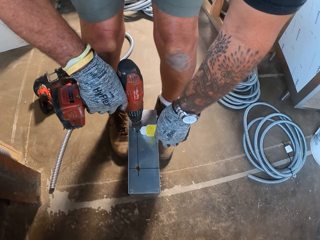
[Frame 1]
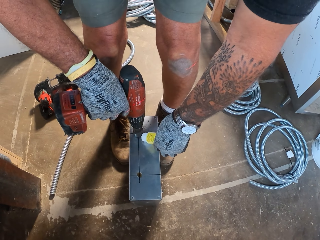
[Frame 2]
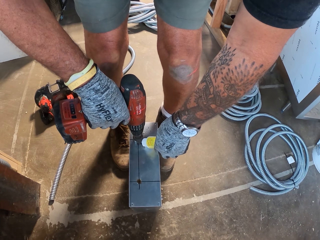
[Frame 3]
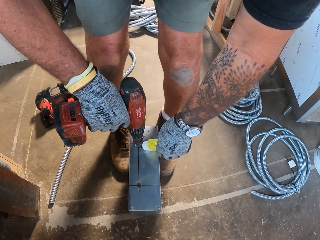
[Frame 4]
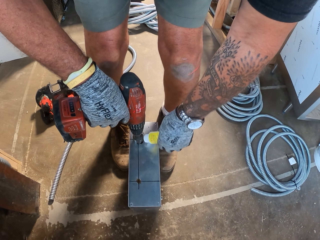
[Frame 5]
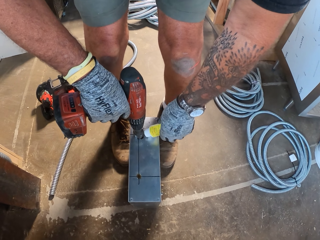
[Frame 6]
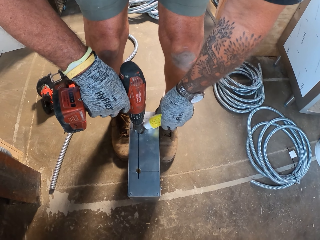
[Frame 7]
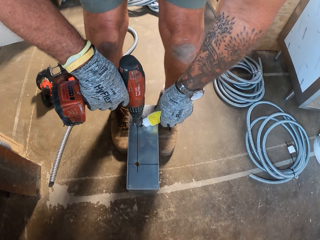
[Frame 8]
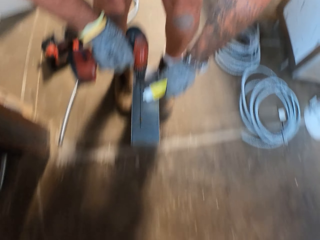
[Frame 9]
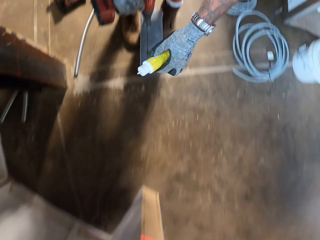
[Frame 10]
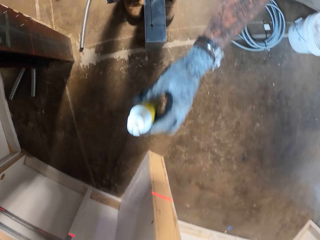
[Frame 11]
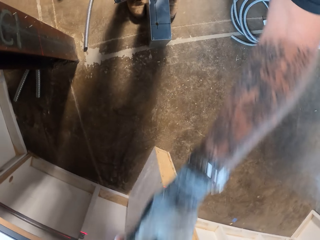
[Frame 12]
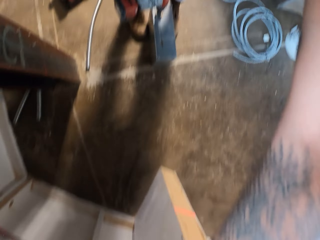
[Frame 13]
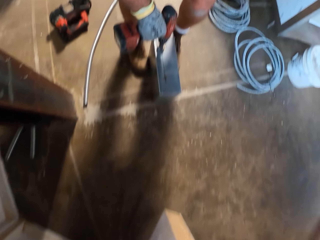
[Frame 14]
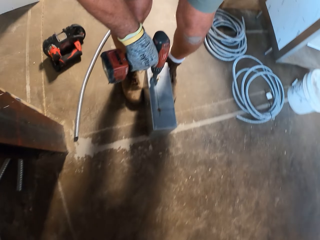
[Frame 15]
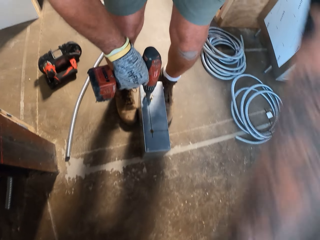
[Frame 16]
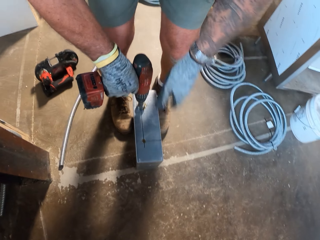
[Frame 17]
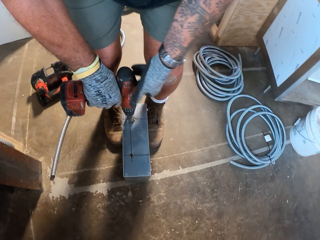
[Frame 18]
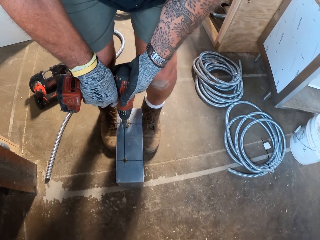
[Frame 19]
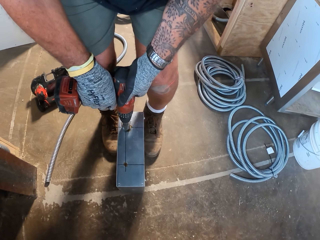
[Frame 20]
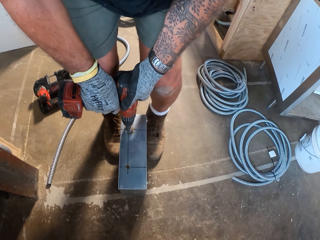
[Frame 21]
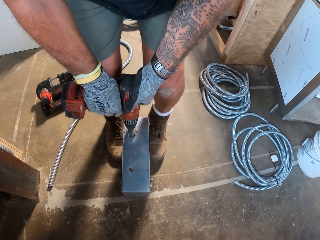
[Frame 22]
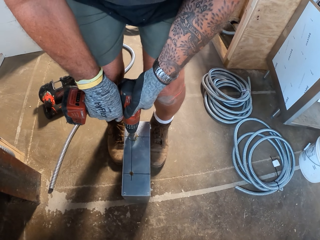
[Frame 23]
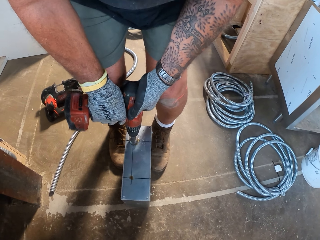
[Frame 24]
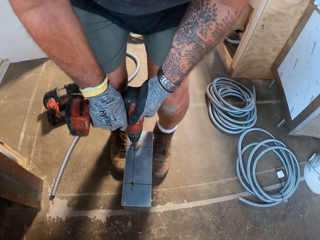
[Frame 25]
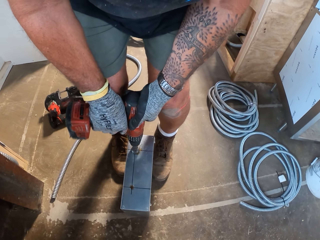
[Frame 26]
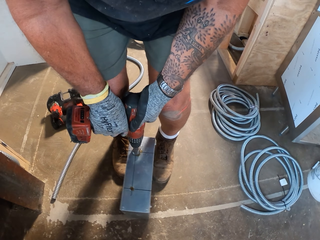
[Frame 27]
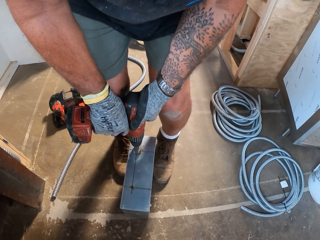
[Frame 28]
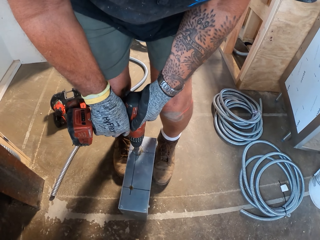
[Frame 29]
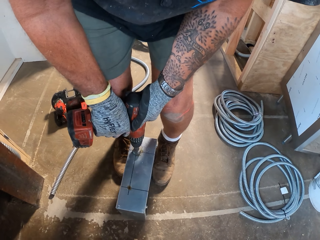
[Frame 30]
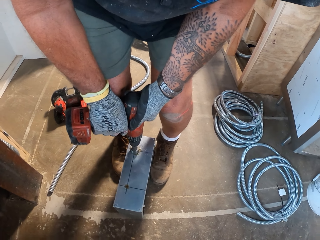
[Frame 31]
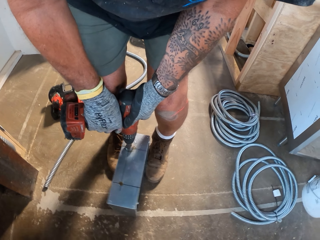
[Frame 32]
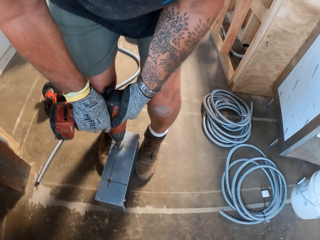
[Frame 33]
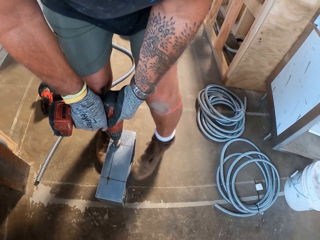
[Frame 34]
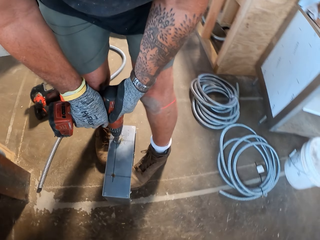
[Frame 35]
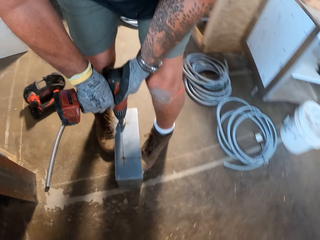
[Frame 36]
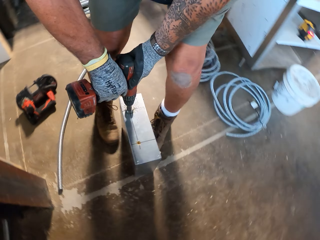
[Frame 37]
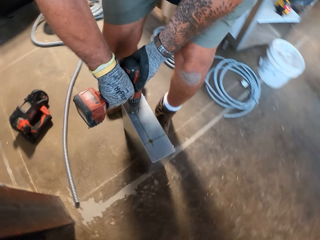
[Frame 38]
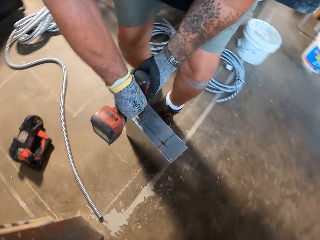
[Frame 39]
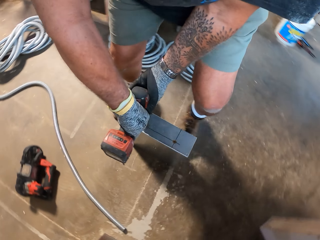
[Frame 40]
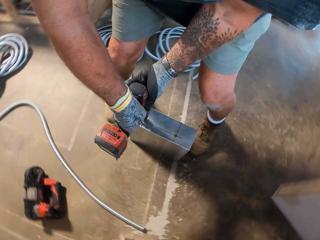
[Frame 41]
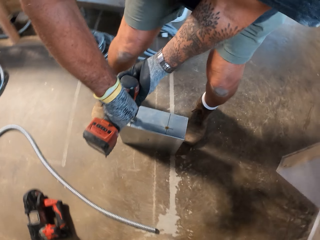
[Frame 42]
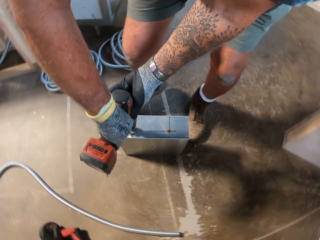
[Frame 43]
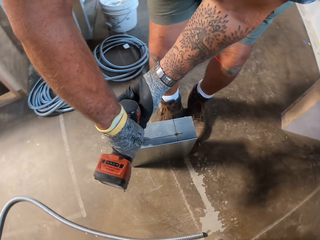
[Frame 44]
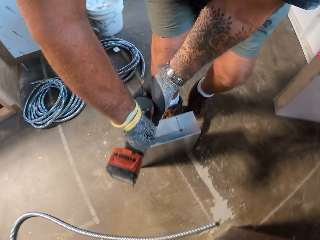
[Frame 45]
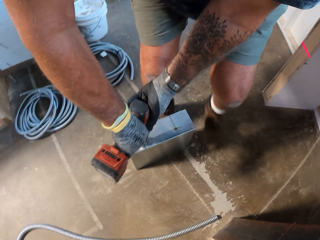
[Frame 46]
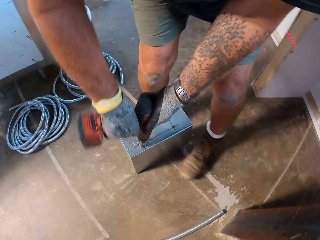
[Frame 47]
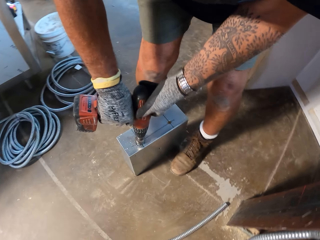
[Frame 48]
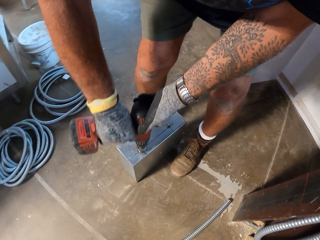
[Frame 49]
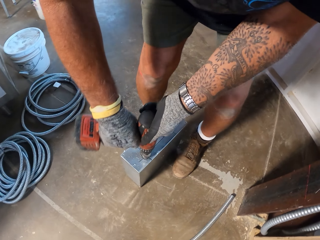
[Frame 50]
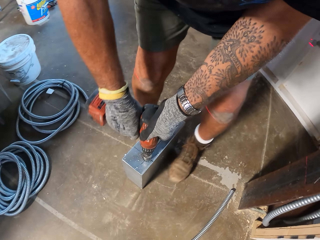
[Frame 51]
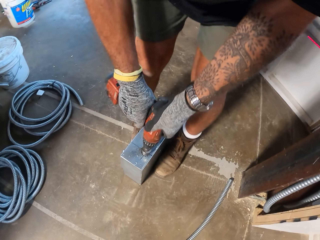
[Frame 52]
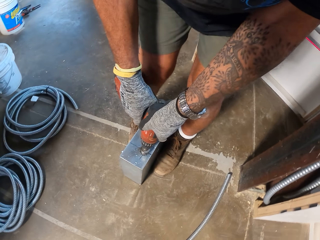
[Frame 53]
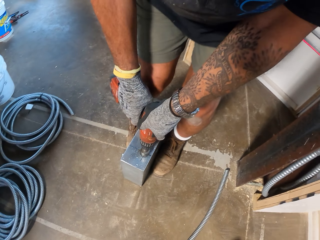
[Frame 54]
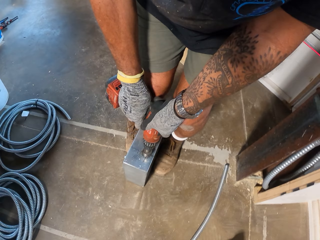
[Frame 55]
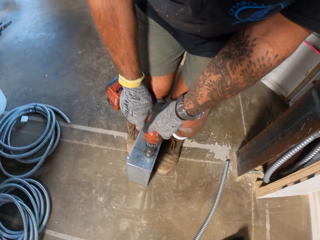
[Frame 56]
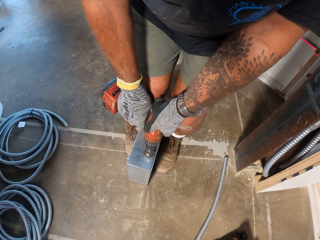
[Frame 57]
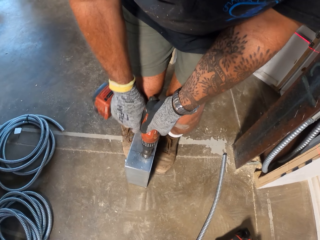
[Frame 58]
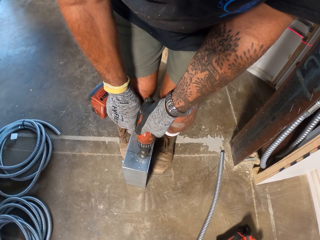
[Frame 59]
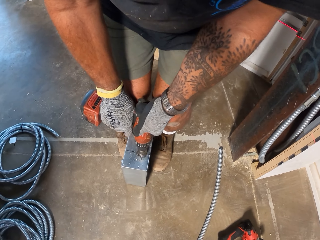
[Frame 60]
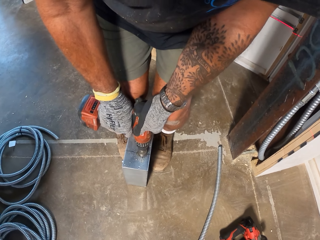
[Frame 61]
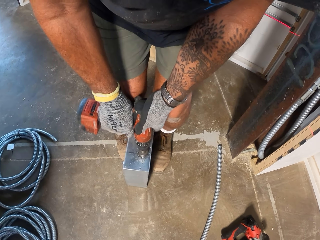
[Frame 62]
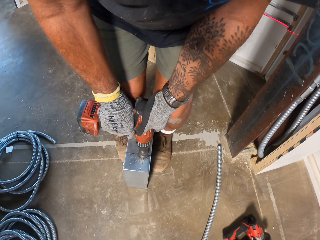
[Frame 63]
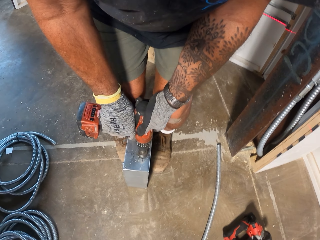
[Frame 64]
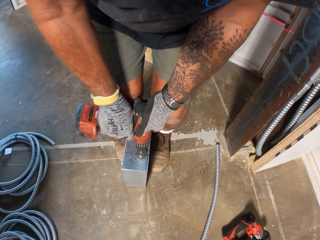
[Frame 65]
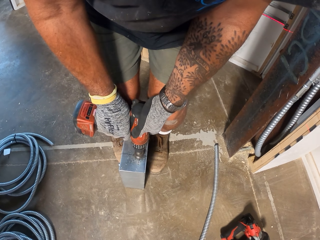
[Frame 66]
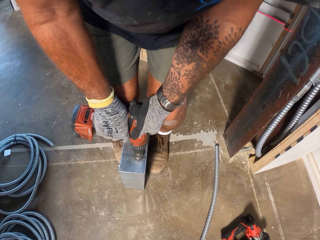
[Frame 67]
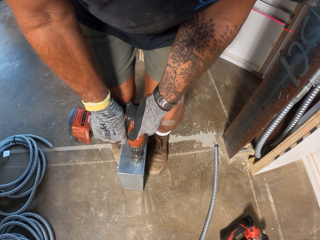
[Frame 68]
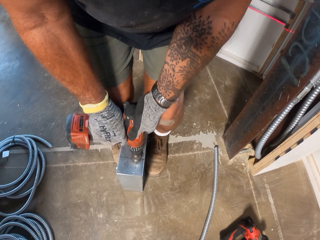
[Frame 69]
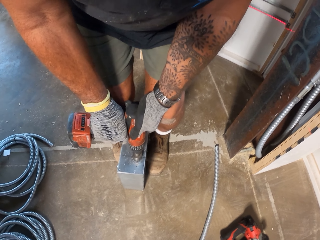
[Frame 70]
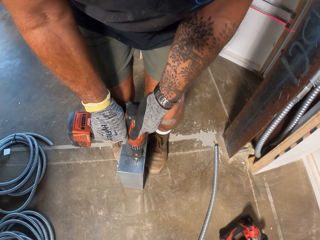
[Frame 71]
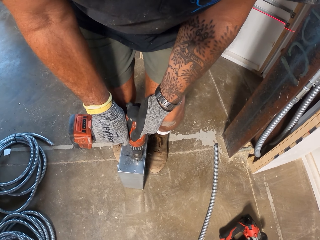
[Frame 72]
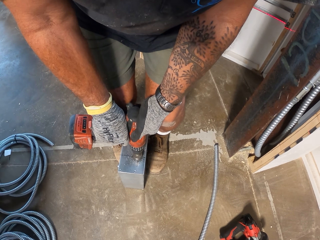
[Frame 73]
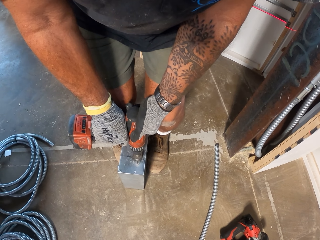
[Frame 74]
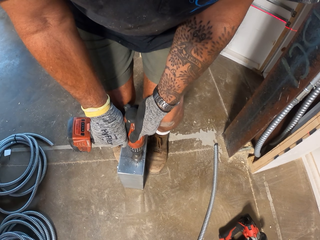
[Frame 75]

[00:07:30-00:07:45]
The camera wearer pours liquid on the metal box. They put back the bottle on the table. They drill something. They step on the metal tool with the left foot. They drill. They move. They drill. They drill again. They slightly move down.

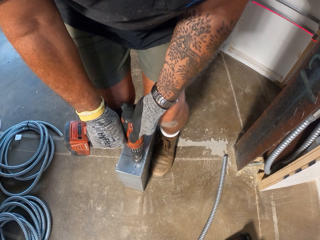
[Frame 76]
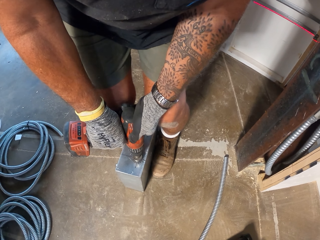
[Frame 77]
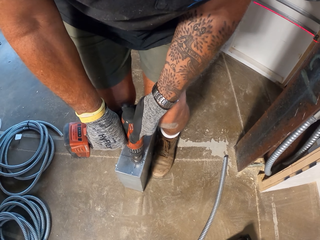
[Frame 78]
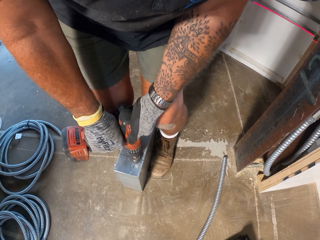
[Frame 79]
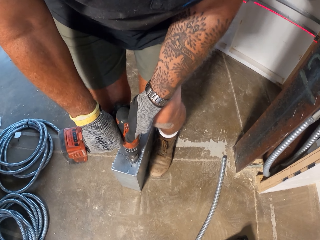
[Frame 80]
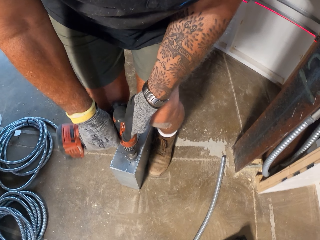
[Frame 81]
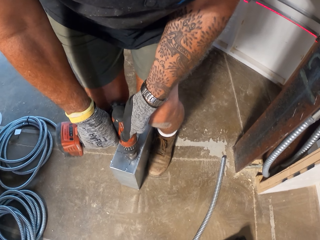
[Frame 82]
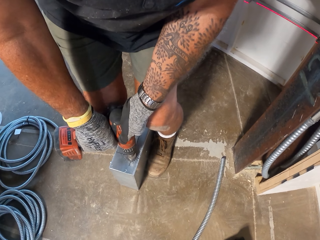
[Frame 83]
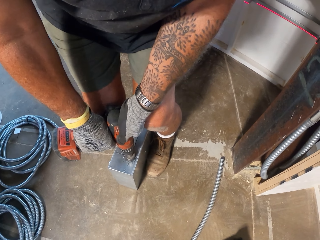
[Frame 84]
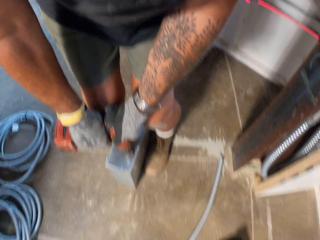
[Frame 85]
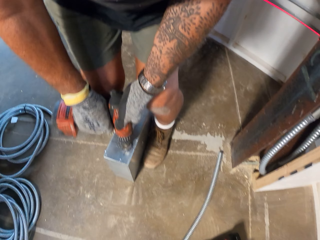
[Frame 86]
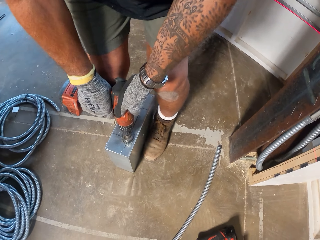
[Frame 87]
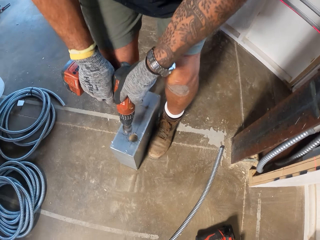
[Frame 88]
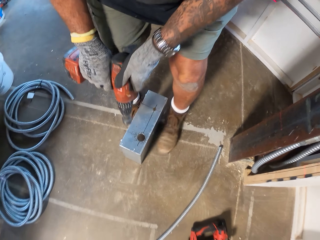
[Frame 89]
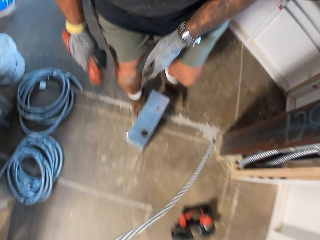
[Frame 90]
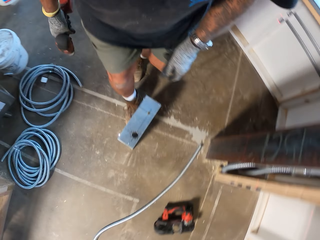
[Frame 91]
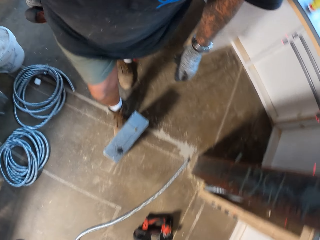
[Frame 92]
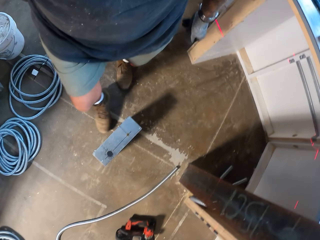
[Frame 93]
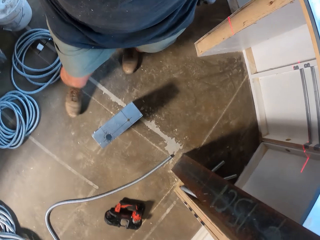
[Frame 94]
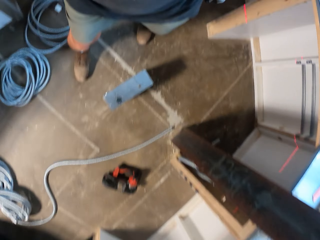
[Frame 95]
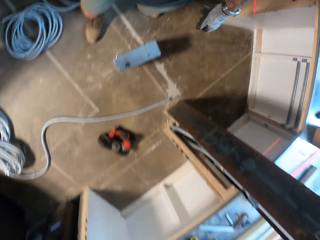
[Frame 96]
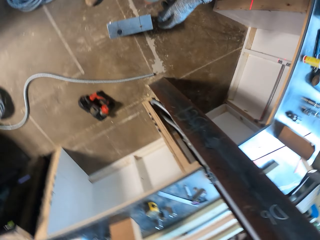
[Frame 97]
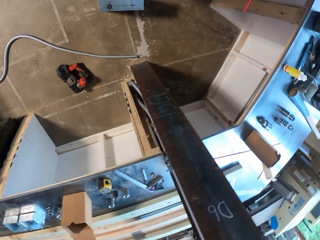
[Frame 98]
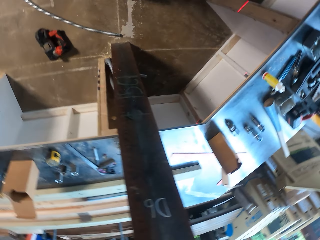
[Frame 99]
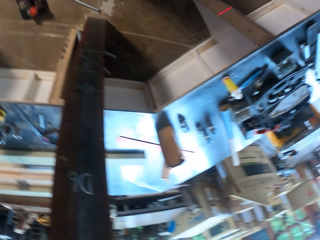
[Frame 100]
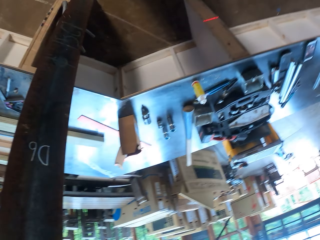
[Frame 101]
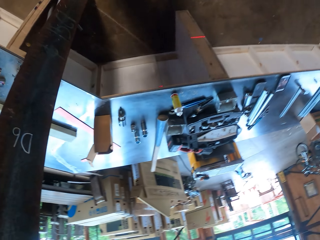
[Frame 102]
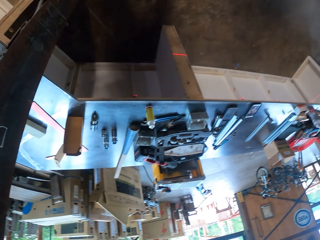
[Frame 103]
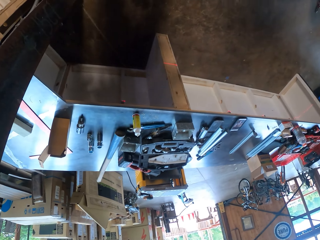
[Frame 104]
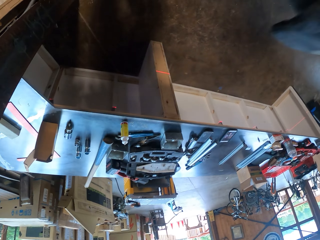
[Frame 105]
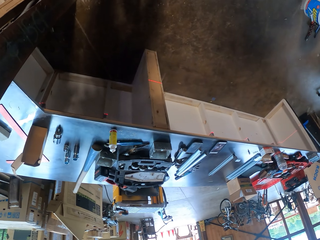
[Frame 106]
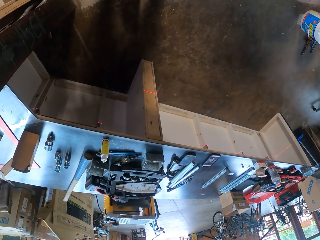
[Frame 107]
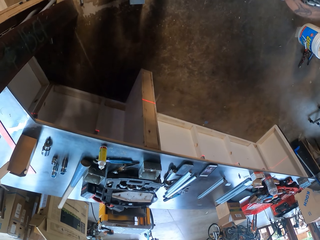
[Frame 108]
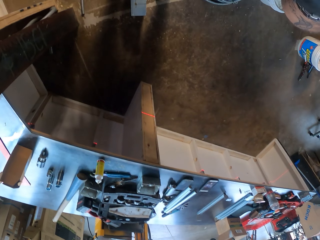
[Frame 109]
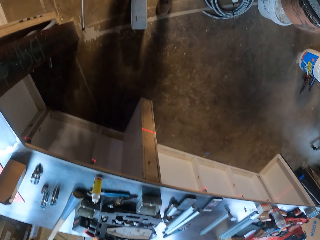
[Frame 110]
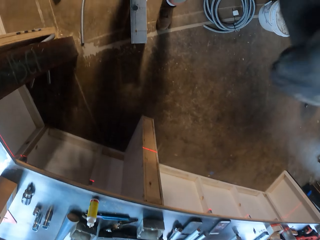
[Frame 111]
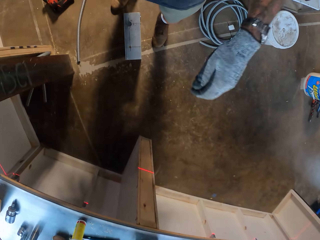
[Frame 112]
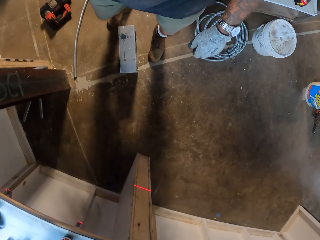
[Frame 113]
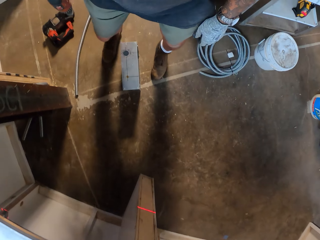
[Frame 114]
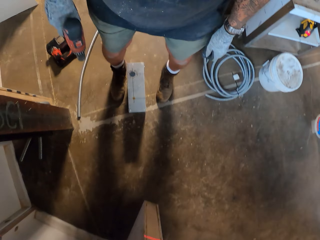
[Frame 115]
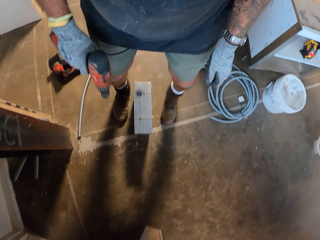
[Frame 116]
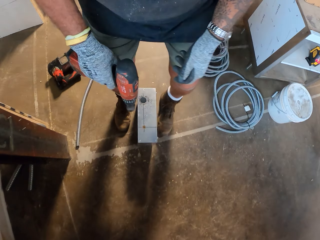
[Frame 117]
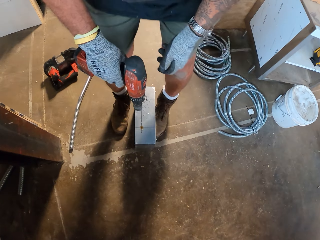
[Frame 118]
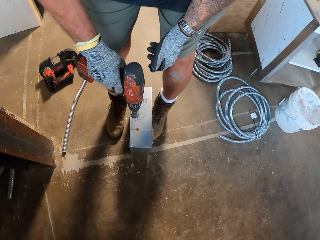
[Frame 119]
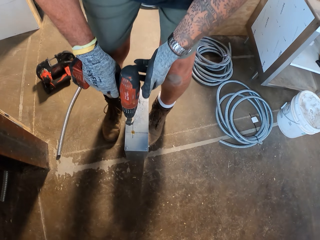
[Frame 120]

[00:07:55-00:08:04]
The camera wearer makes a hole on the metal box. They stand. They look around. They lift up the left hand.
